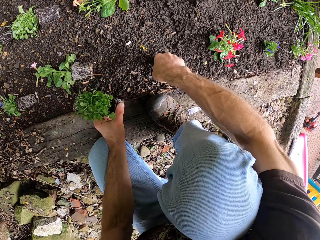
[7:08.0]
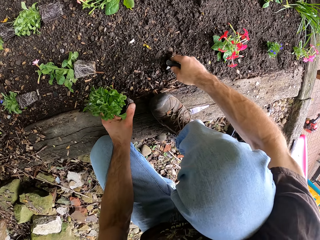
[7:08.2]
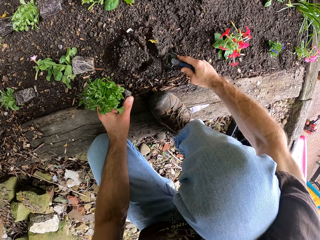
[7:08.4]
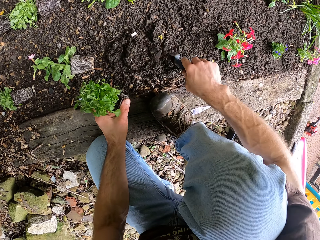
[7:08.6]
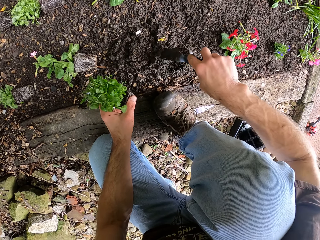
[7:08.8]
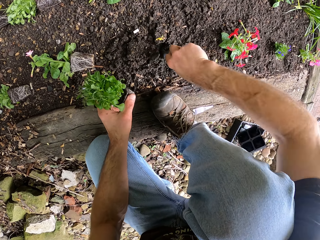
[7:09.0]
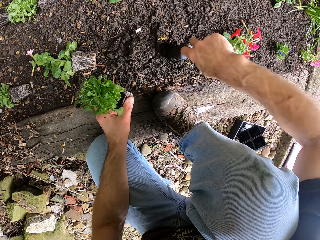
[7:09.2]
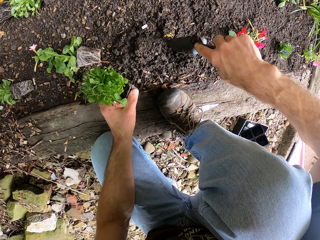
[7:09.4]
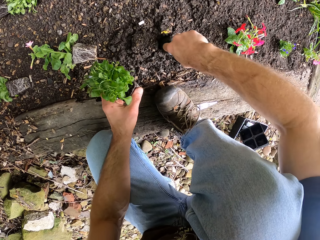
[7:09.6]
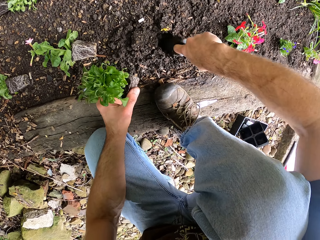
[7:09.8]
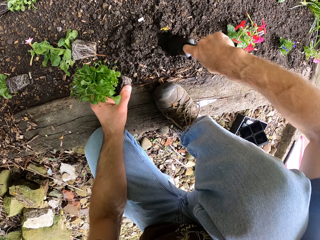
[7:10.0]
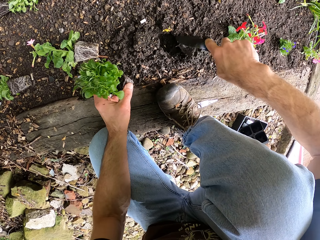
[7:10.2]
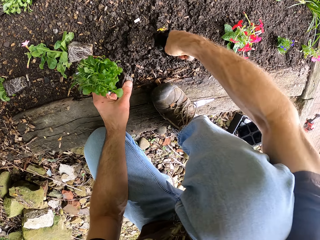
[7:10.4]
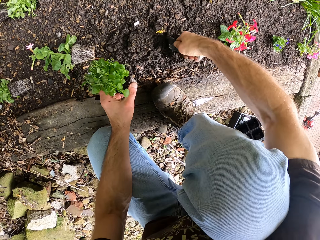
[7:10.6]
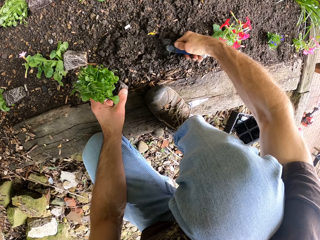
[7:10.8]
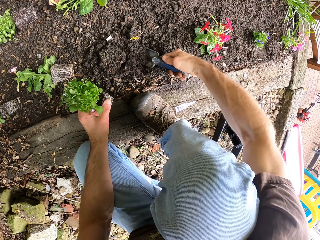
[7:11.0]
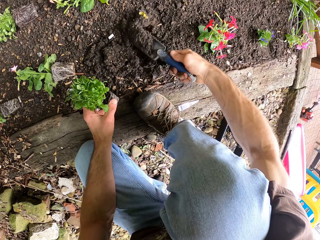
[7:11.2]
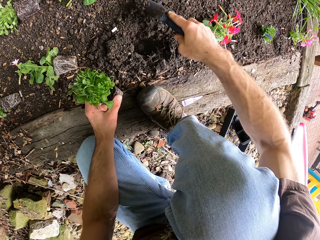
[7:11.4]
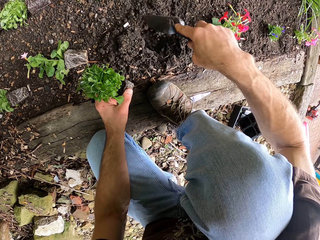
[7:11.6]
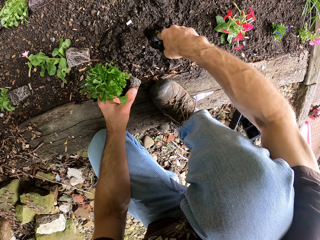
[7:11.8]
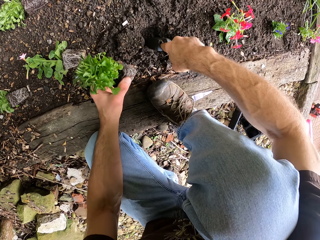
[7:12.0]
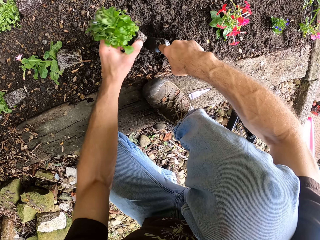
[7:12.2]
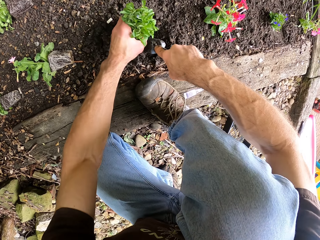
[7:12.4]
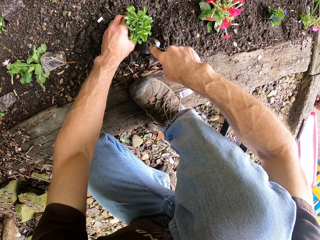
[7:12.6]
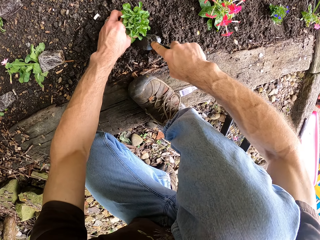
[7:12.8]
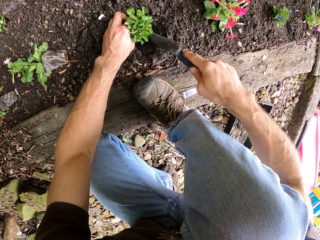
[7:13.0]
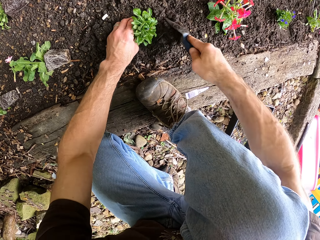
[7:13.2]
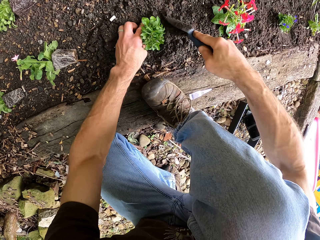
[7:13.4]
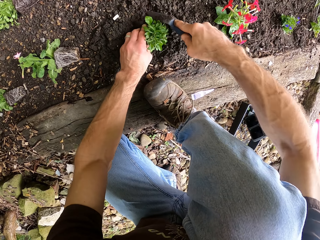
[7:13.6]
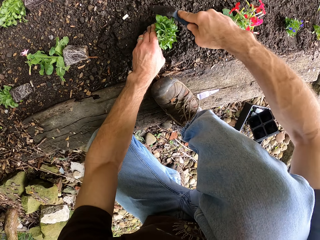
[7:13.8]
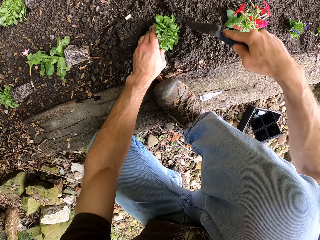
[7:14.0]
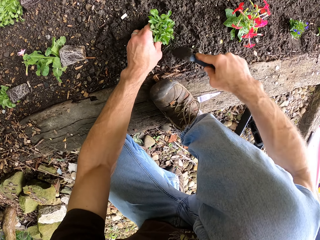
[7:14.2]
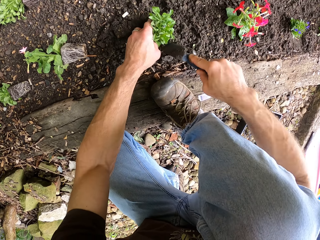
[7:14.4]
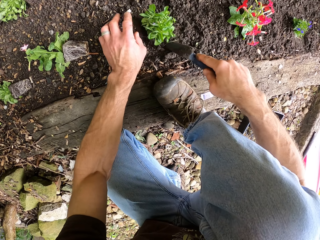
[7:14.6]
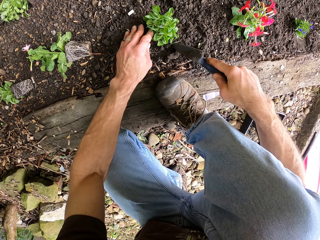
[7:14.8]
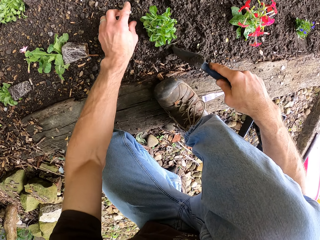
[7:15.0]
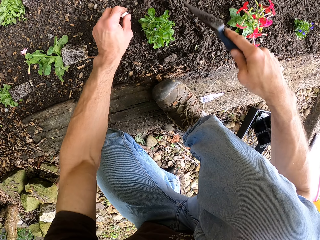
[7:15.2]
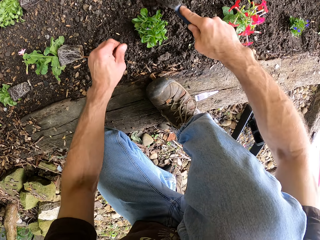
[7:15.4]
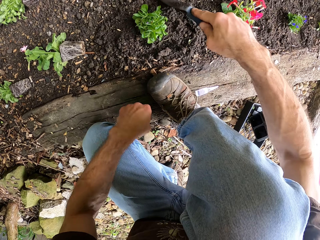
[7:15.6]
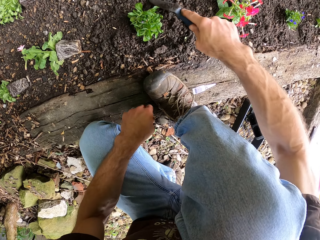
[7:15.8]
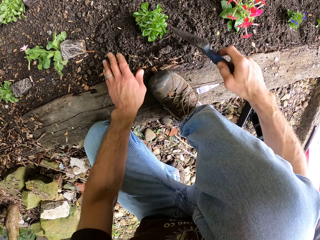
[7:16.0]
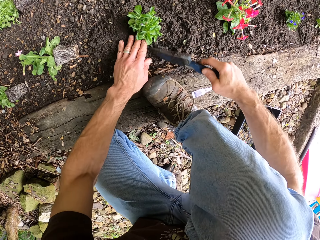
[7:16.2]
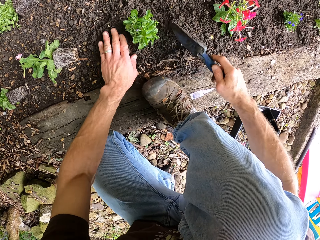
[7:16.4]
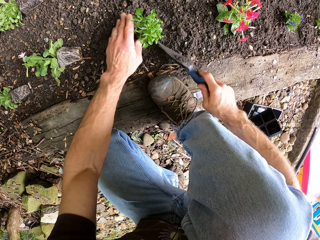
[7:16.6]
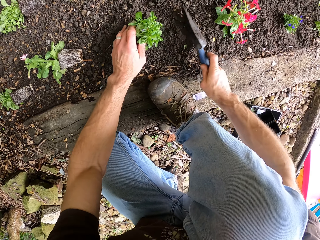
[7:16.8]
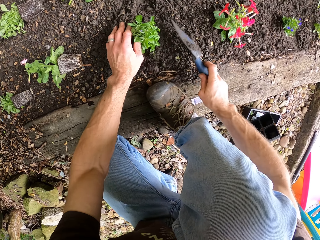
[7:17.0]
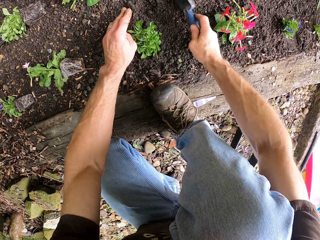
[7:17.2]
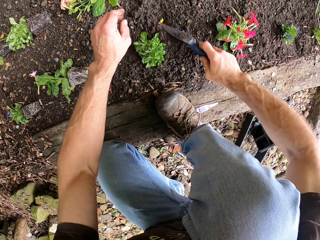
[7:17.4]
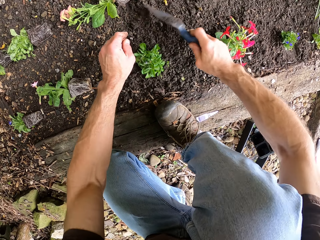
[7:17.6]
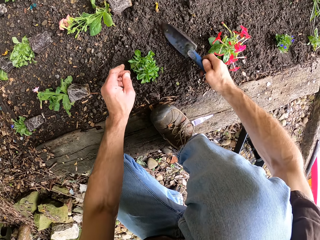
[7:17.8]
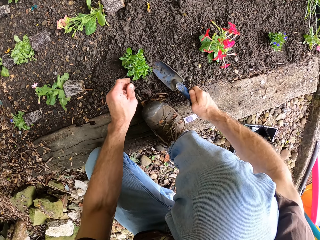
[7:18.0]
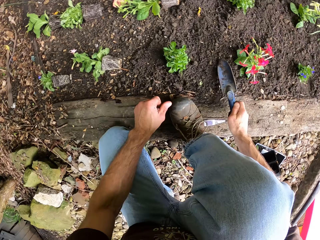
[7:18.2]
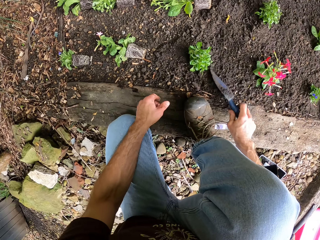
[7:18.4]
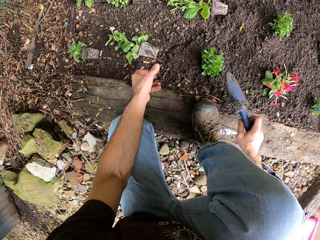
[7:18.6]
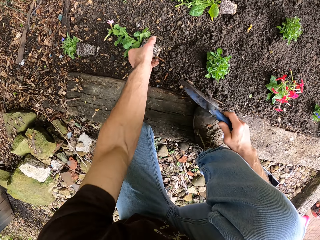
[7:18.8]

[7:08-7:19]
The camera wearer digs the ground with the trowel. They dig using the trowel. They plant the flower in the soil. They dig using the trowel repeatedly. They level the soil using the trowel.

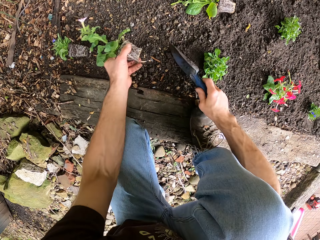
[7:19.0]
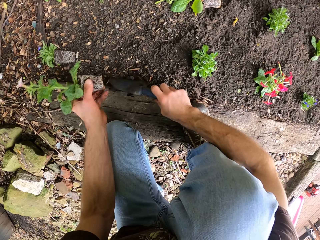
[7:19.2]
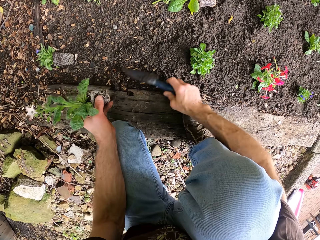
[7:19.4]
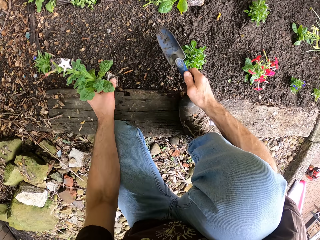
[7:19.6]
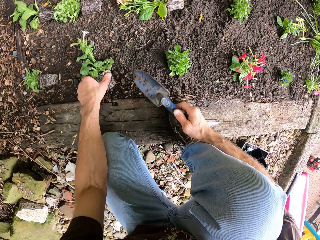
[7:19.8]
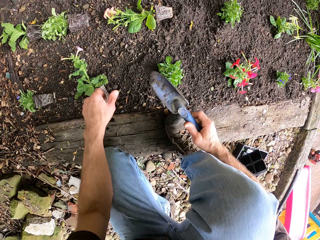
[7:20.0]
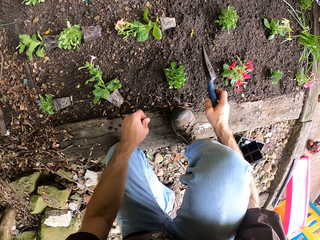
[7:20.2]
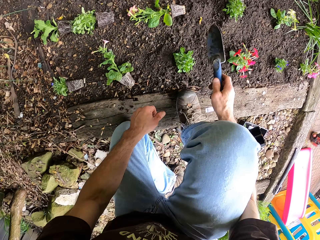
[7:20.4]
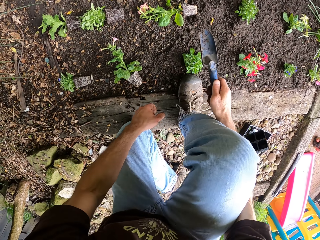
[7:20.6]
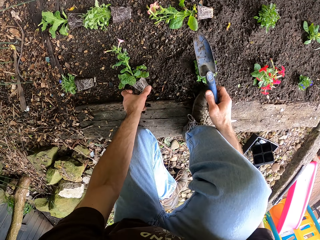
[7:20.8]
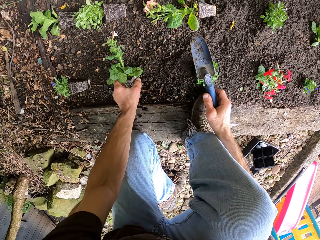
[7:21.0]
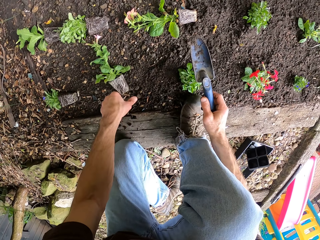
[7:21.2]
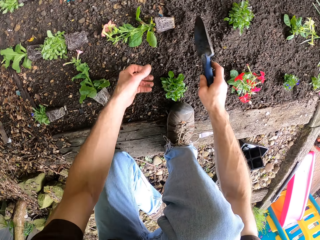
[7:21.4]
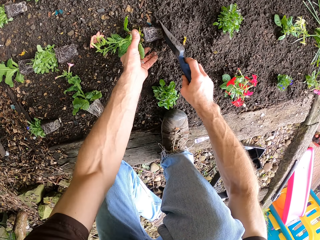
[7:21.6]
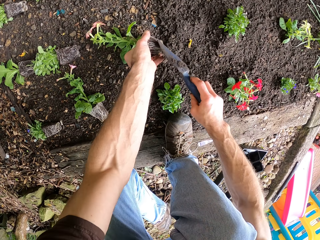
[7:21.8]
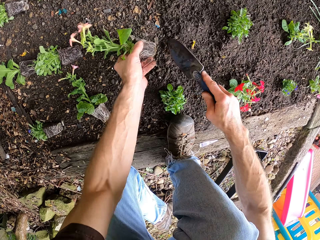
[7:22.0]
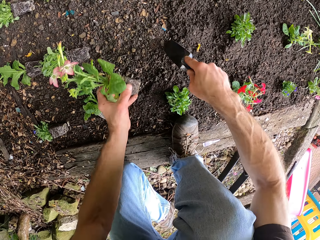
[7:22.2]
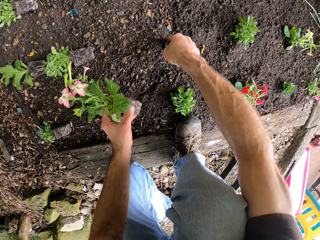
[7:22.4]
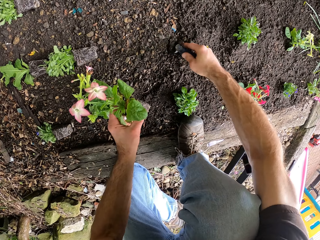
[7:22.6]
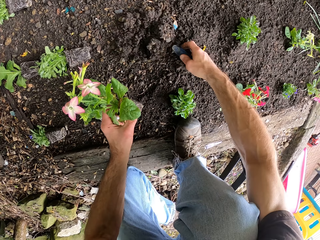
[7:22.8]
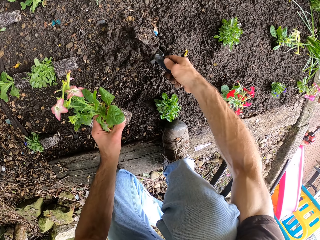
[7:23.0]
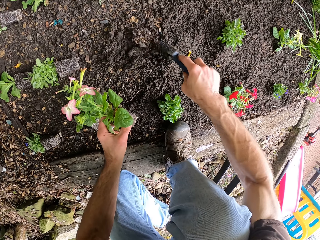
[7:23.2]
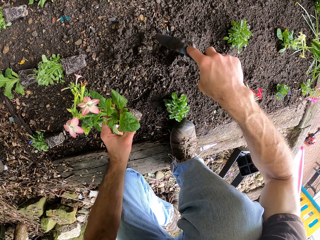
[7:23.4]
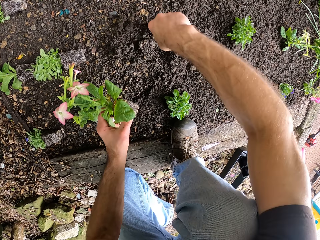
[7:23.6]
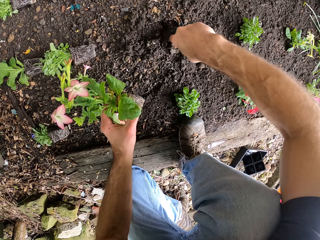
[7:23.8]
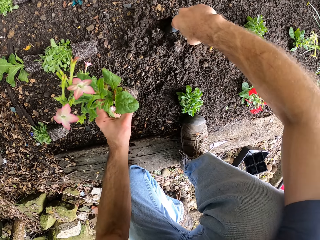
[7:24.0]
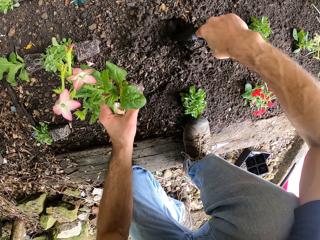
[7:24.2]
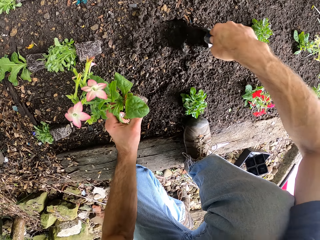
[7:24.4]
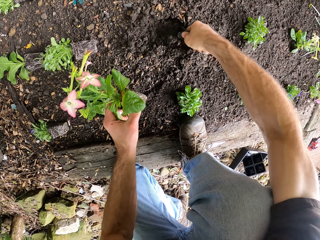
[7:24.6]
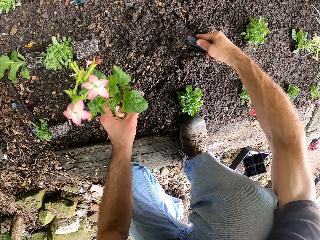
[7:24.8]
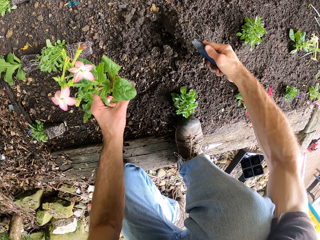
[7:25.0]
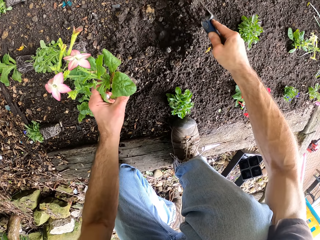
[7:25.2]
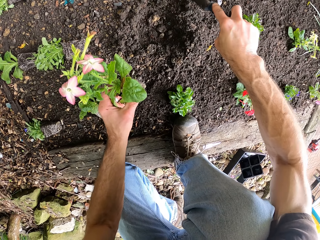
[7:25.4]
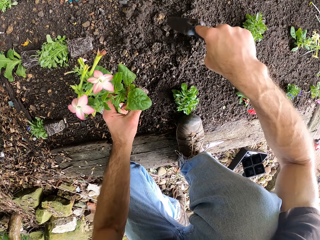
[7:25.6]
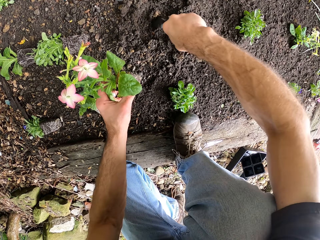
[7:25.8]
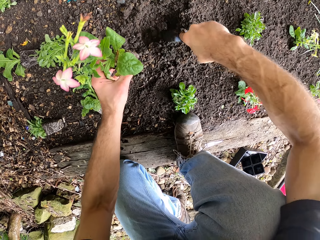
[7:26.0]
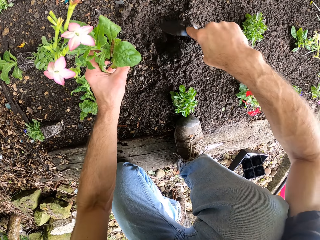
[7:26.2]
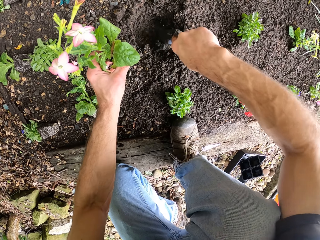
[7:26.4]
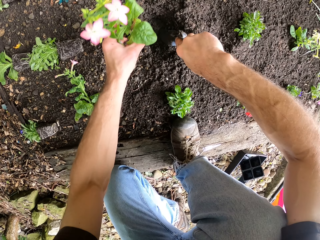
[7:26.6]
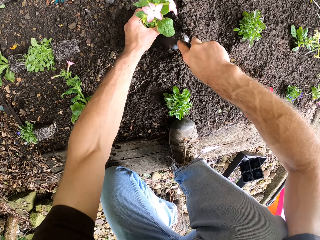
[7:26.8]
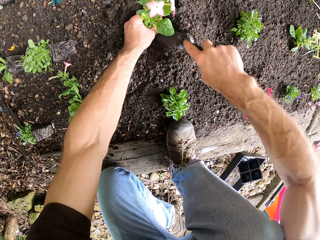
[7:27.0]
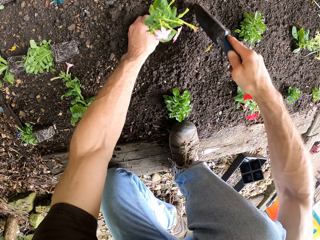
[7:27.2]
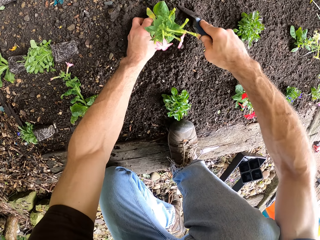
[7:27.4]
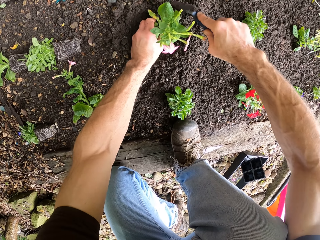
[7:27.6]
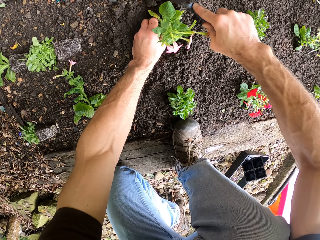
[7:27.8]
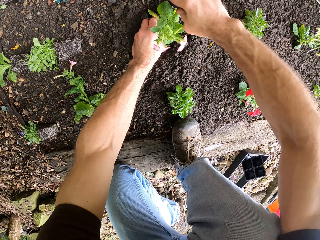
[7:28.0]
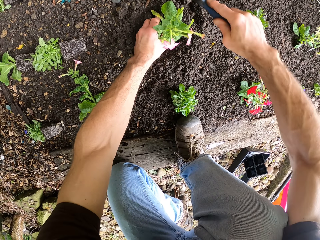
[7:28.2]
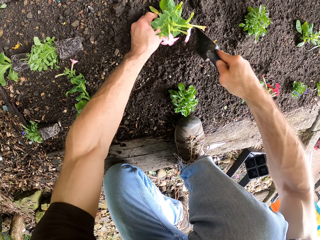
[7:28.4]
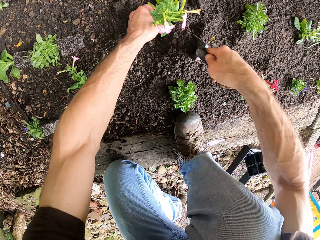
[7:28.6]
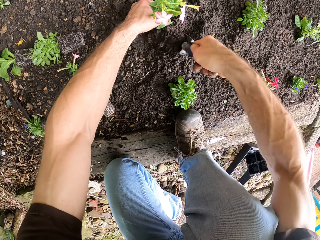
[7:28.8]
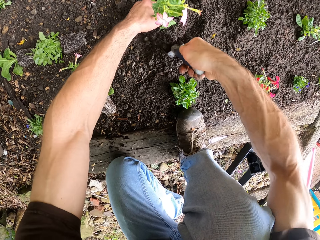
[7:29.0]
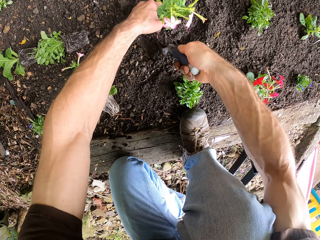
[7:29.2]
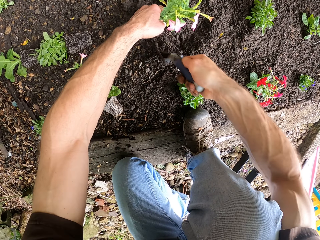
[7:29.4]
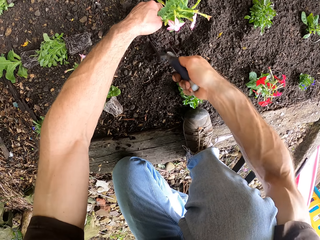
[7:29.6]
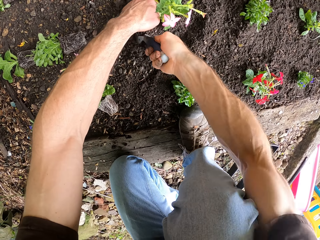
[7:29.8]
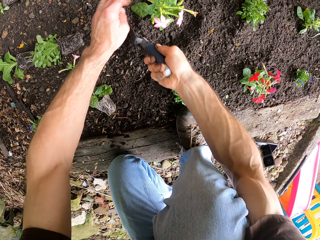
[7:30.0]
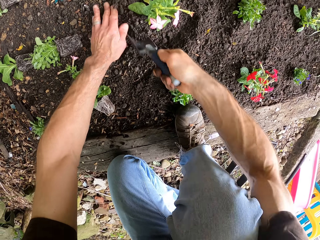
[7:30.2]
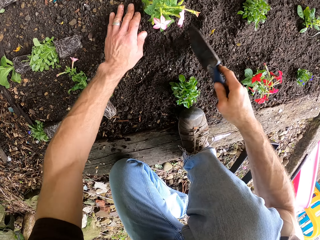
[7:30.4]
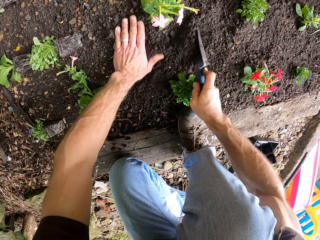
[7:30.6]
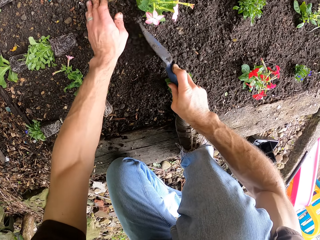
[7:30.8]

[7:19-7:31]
The camera wearer picks another flower from the ground. They put the flower down on the ground. They lift the flower from the ground. They touch a plant. They dig the ground with the trowel. They dig using the trowel repeatedly. They plant the flower in the soil. They dig using the trowel. They dig using the trowel again.
